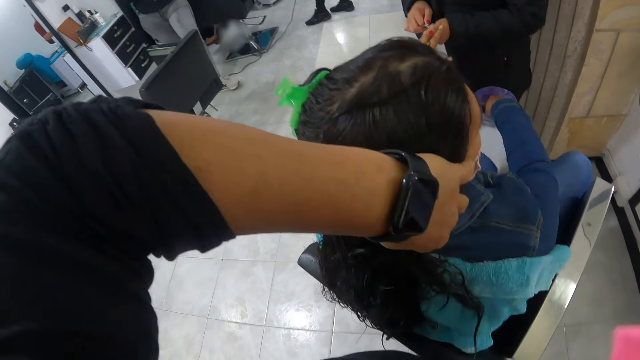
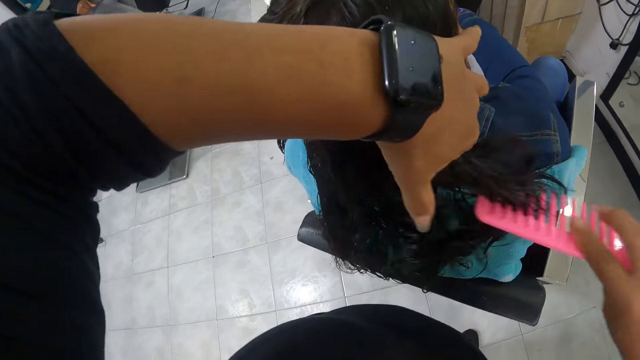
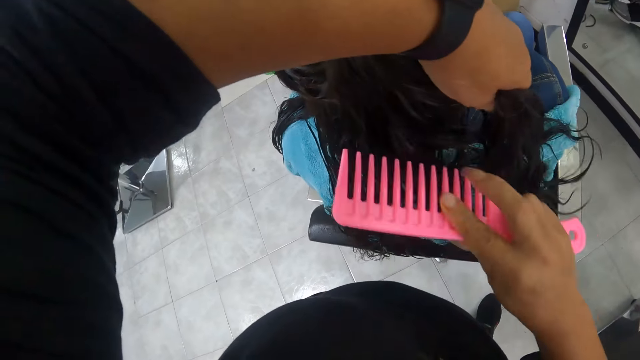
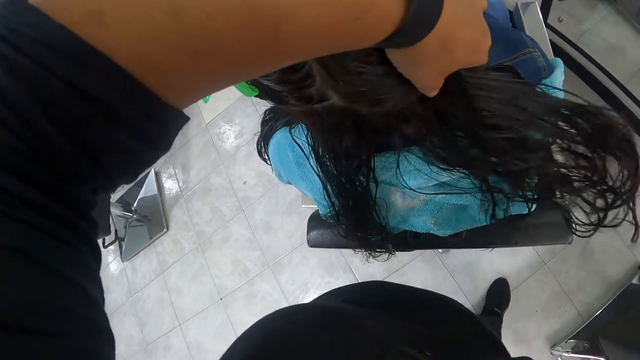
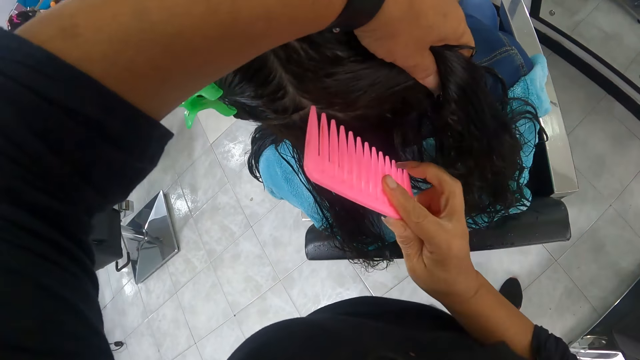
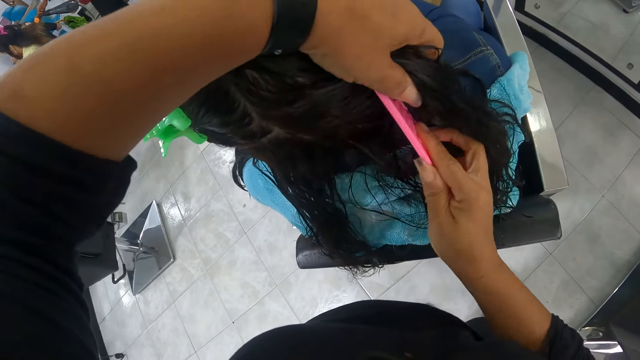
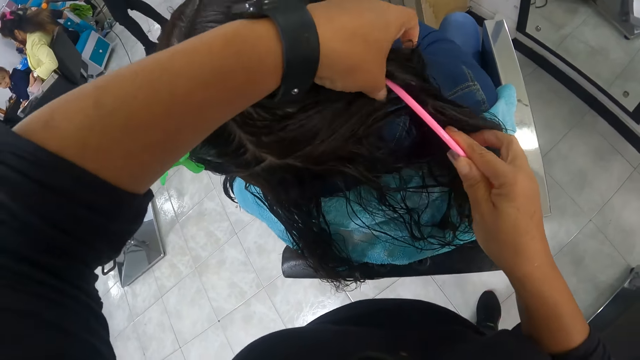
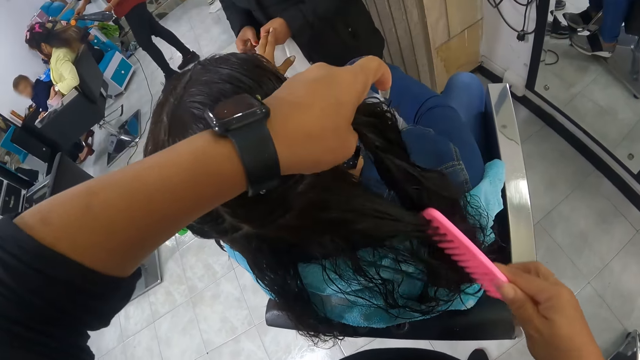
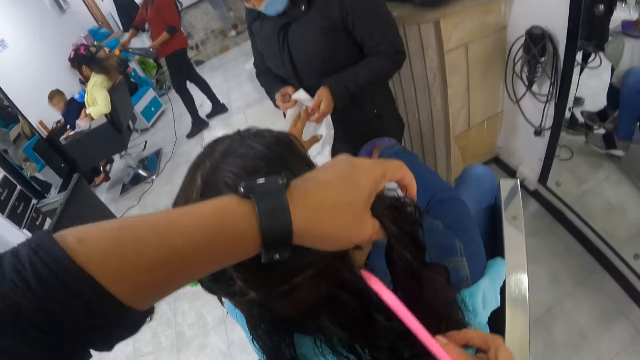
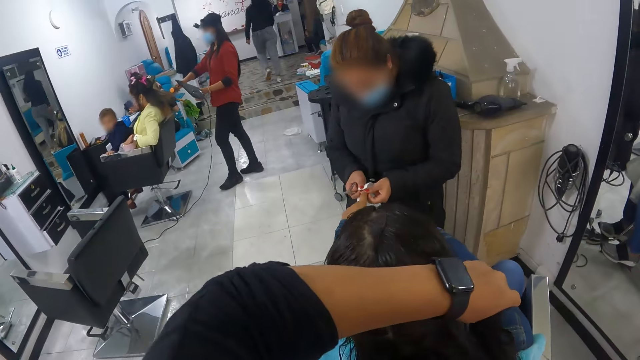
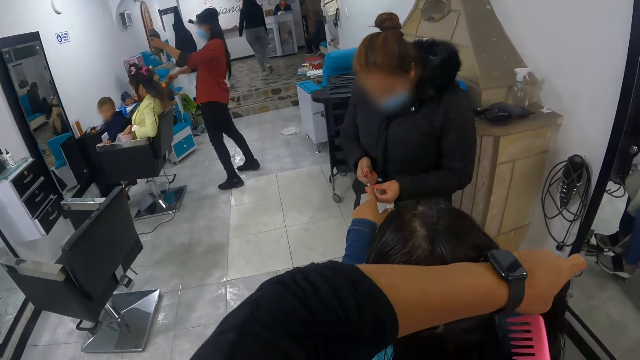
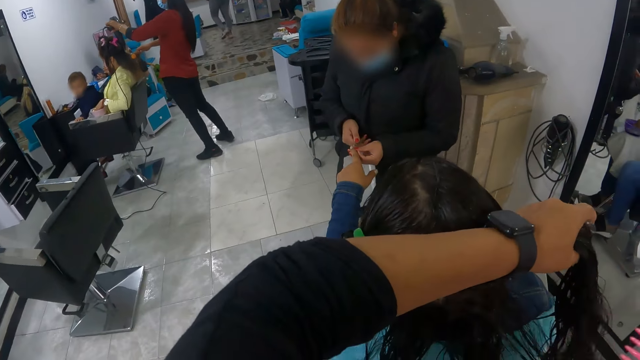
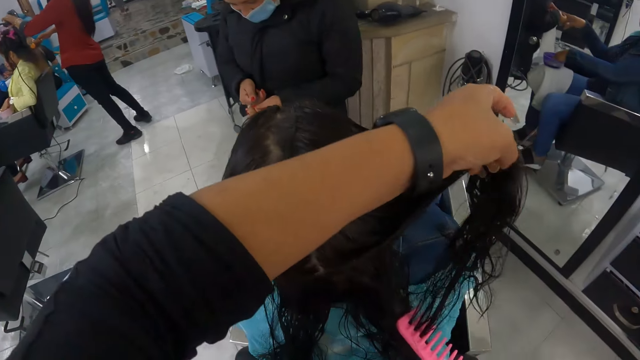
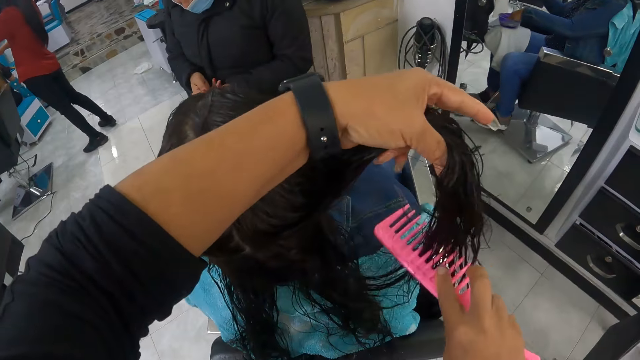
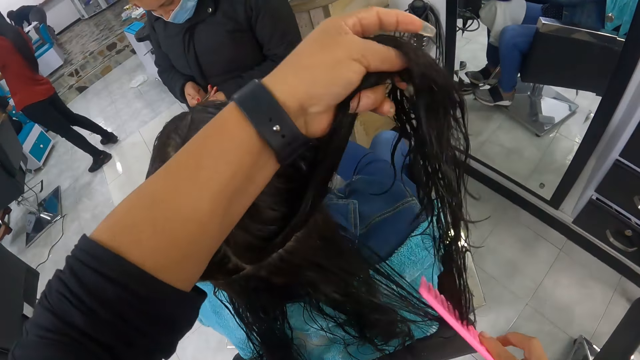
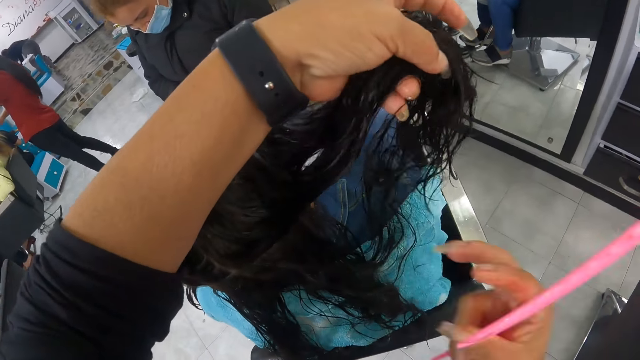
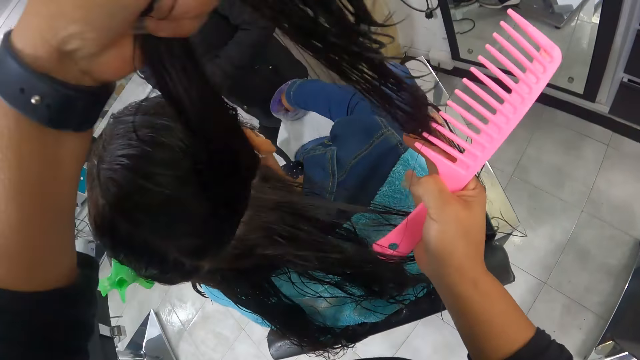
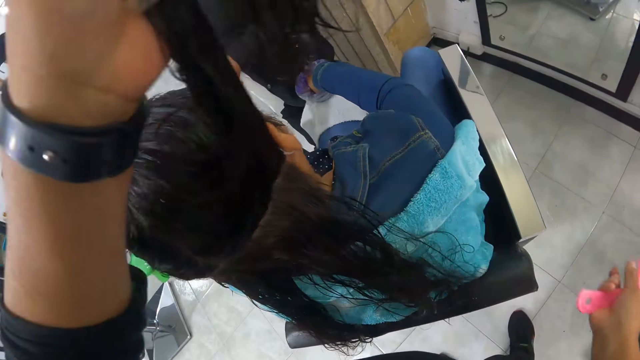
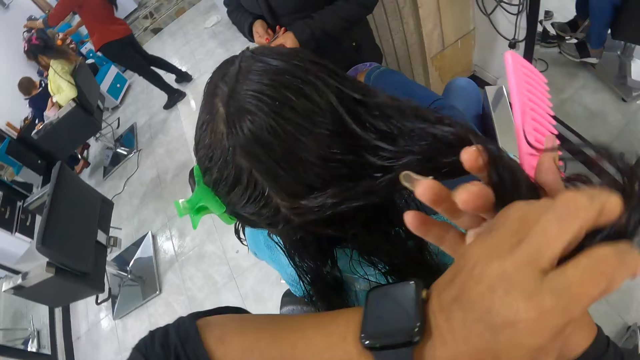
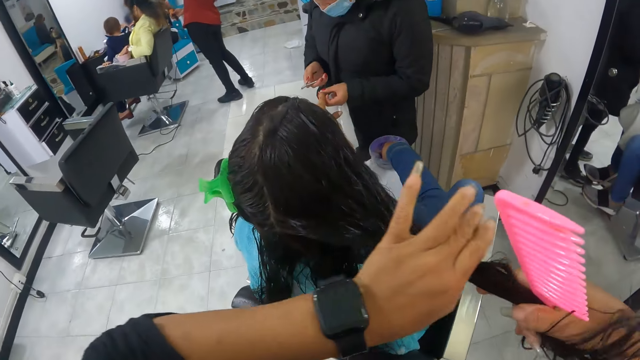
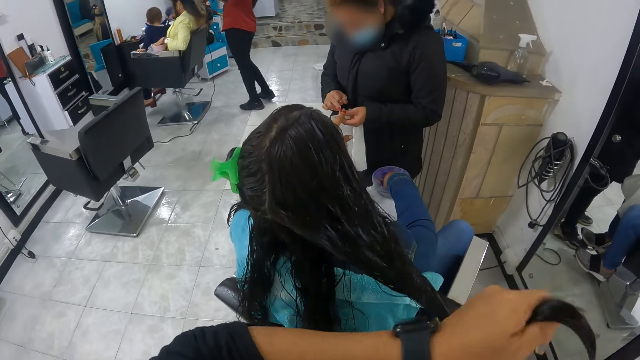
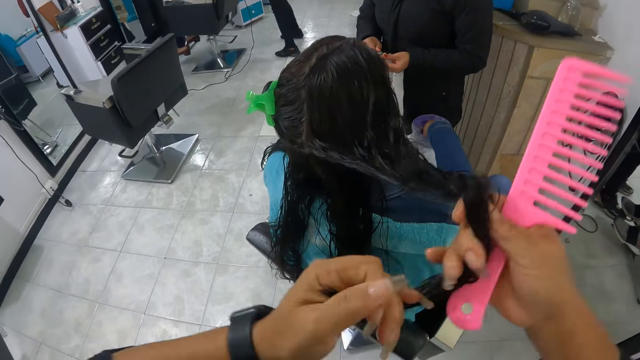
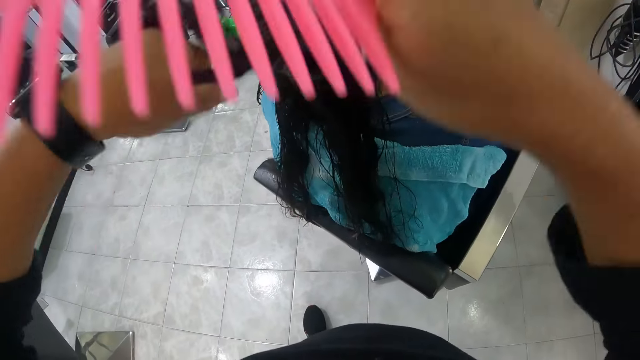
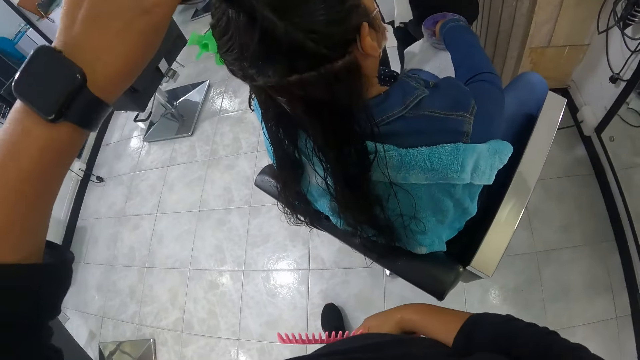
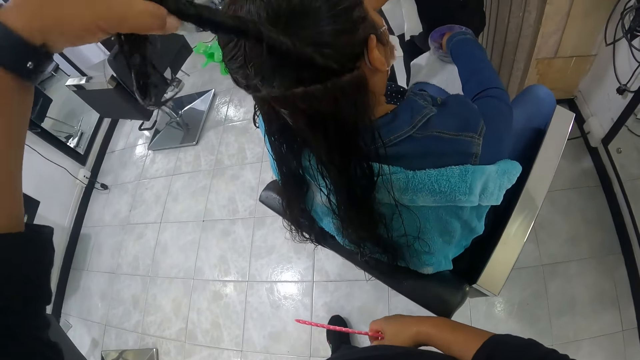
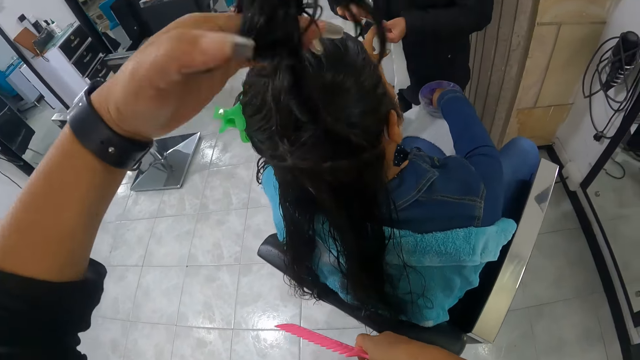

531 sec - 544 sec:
The camera wearer sections the woman's hair with the comb in her right hand. She rolls the hair into her left index finger nail.

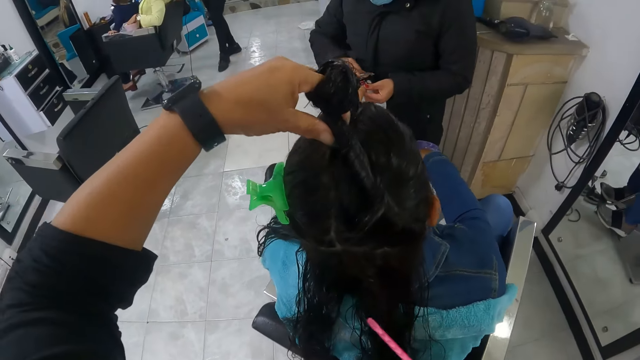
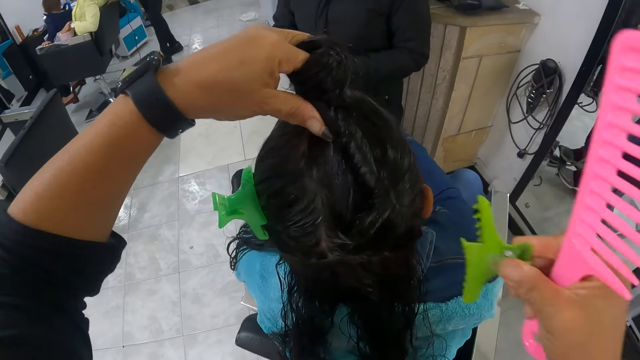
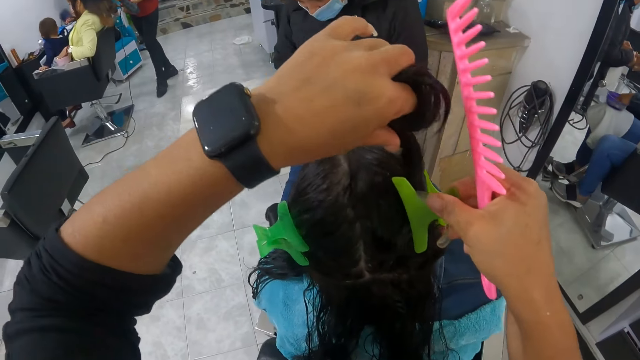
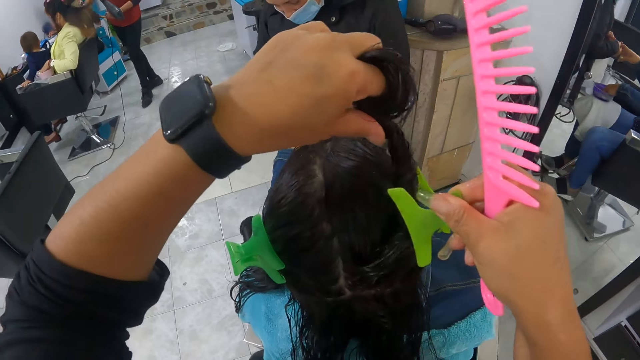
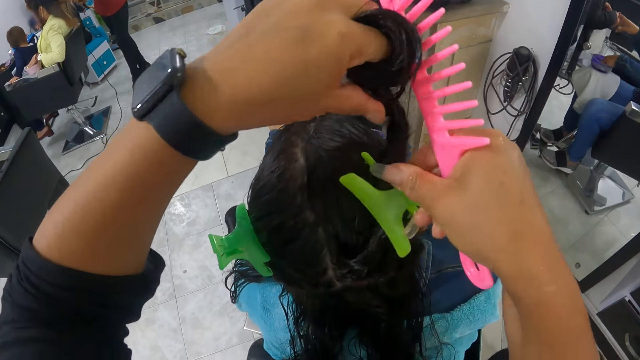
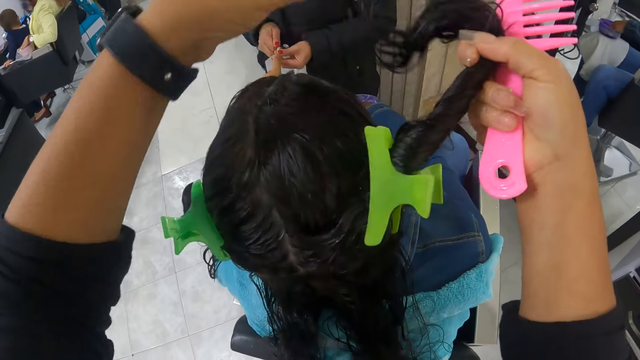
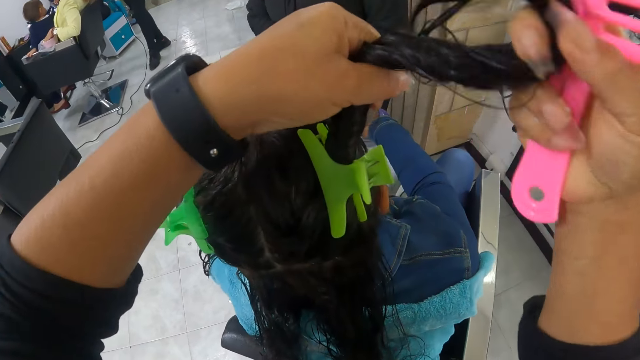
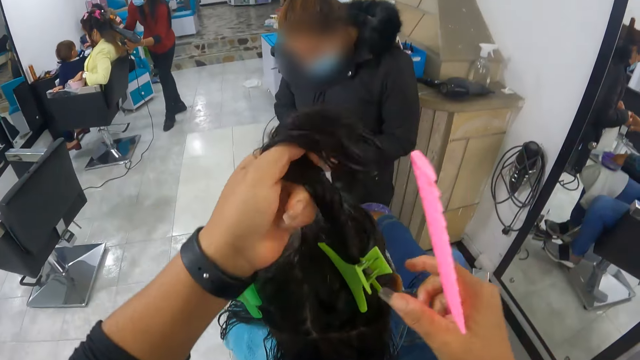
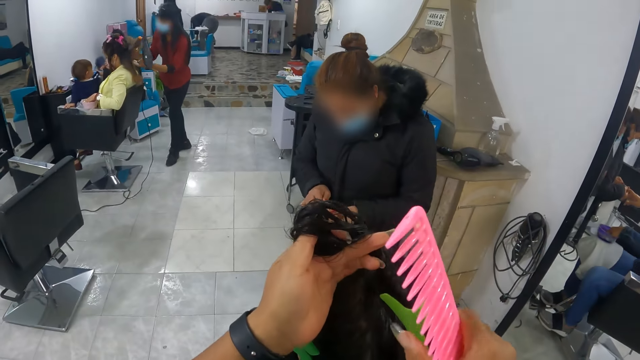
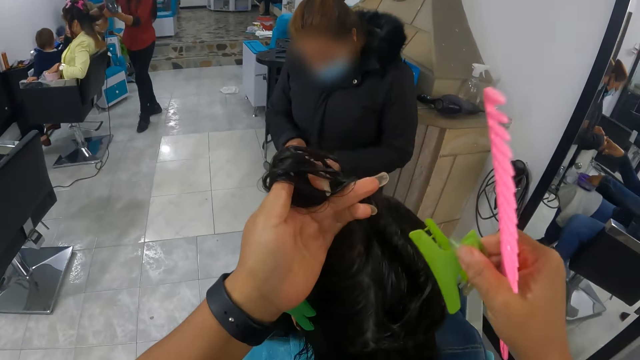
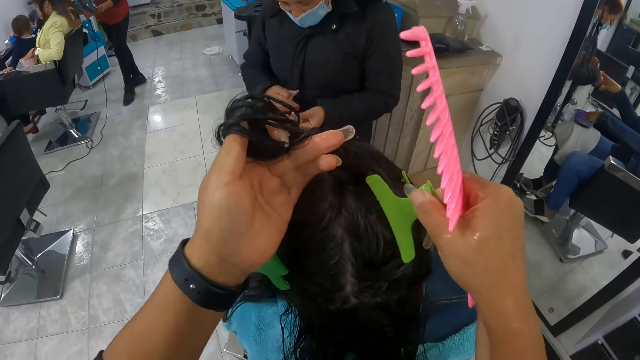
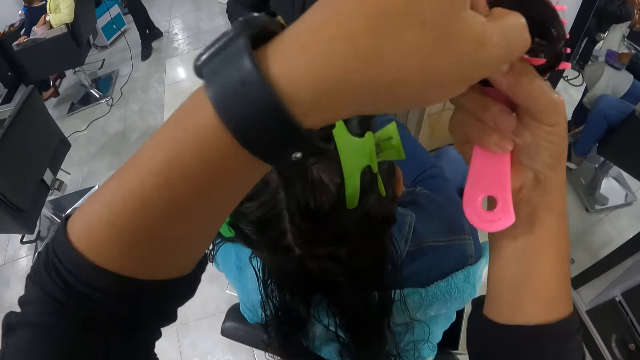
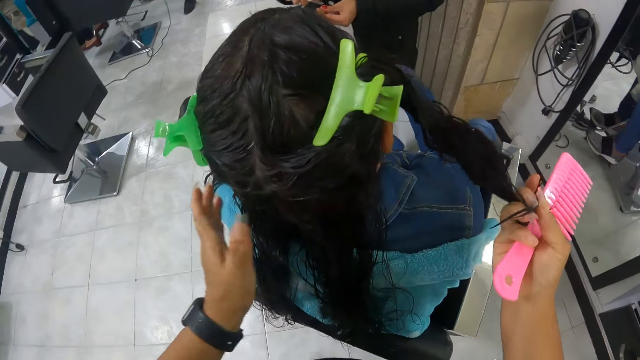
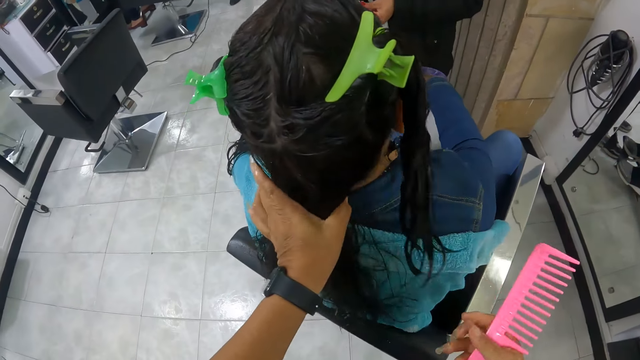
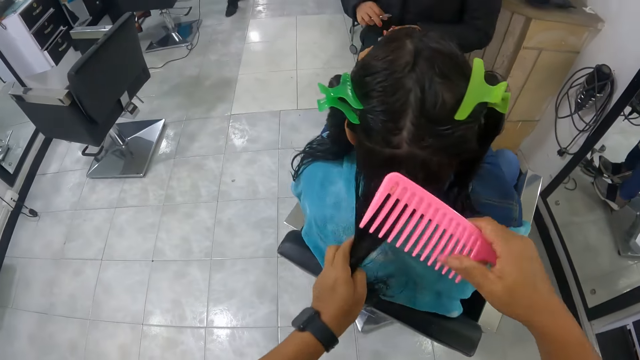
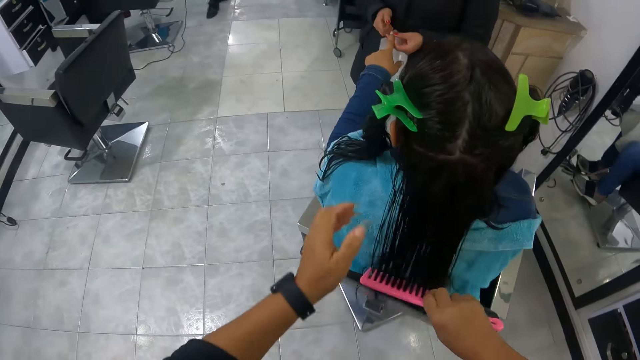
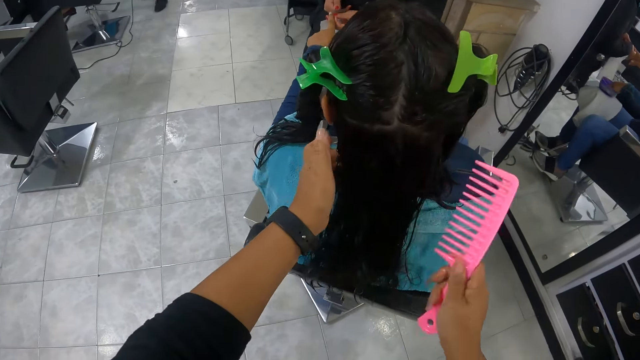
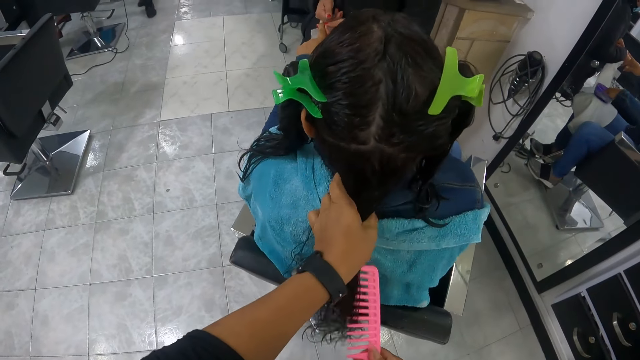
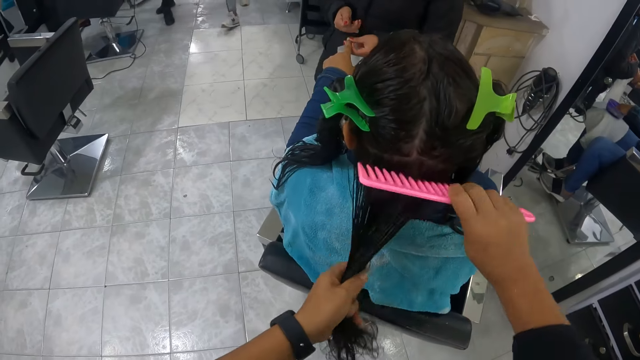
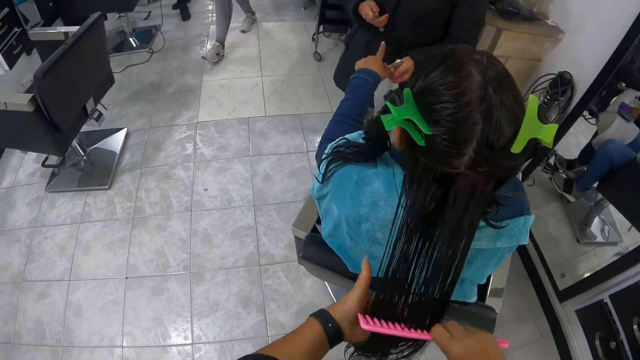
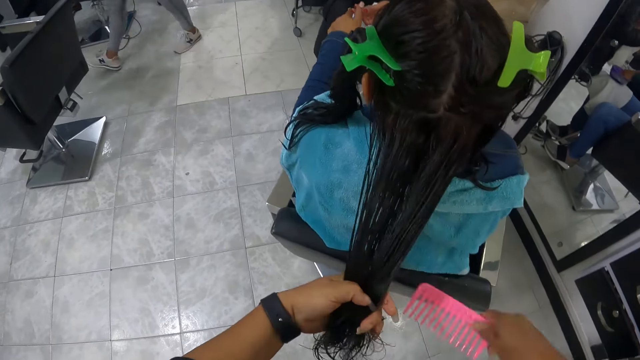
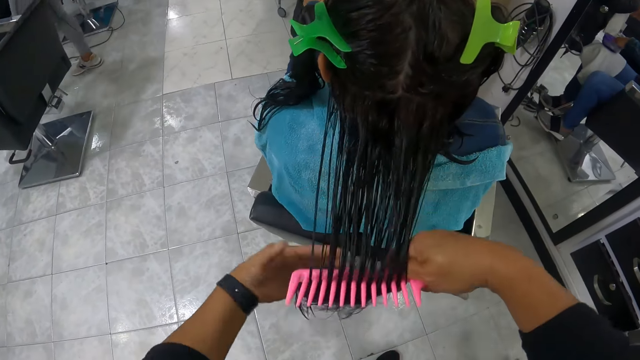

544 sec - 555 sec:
The camera wearer clips the woman's hair with the clip in her right hand. She combs the woman's hair with the comb in her right hand.
